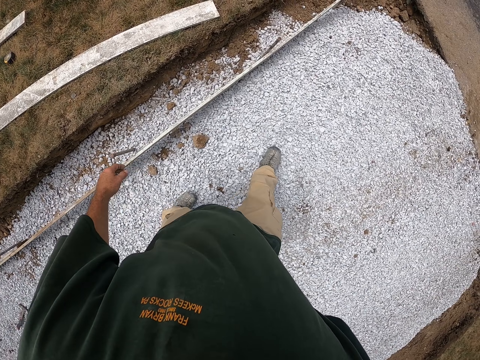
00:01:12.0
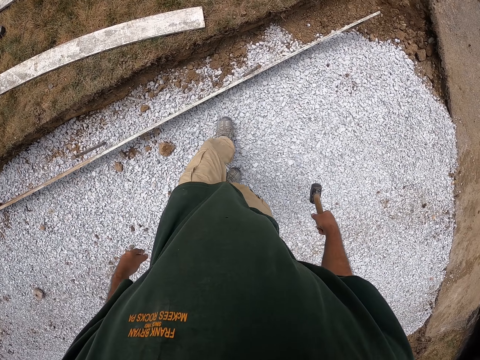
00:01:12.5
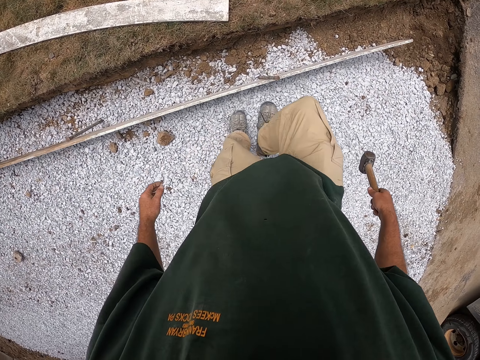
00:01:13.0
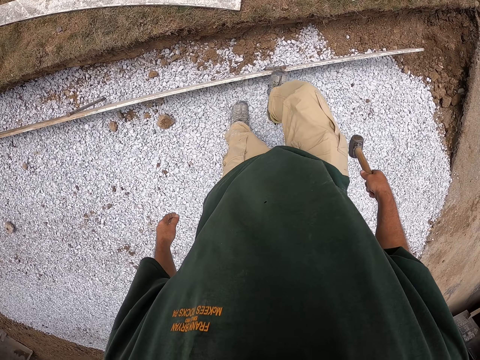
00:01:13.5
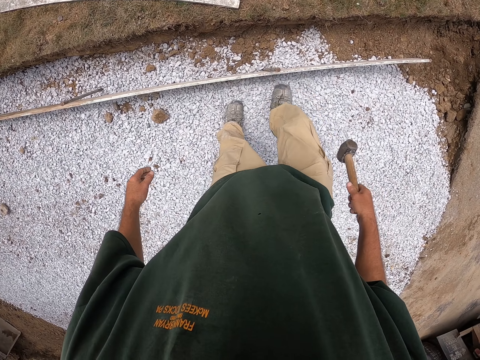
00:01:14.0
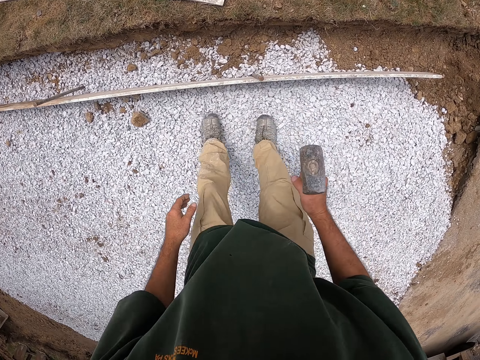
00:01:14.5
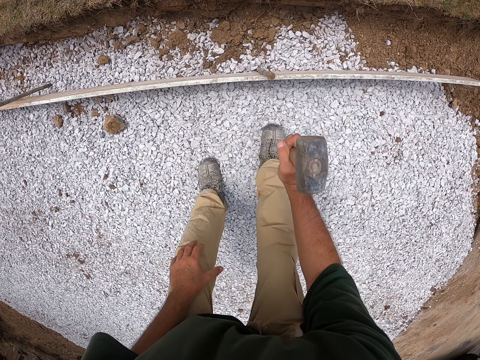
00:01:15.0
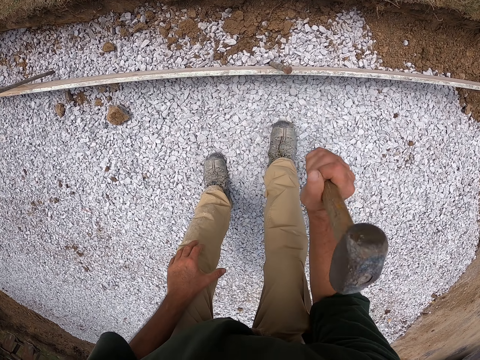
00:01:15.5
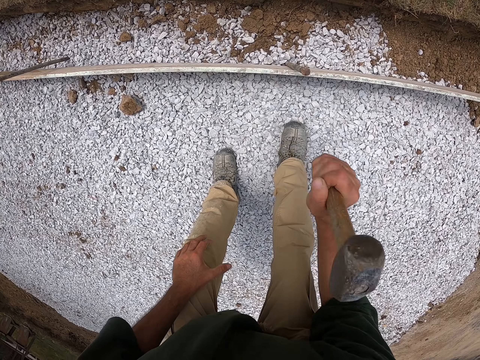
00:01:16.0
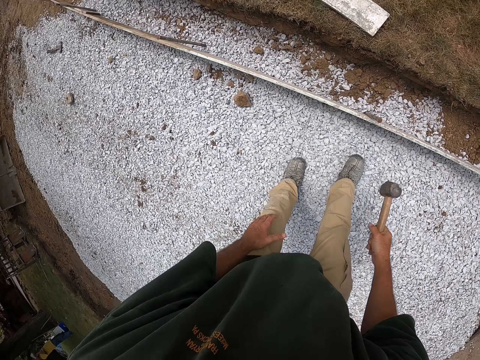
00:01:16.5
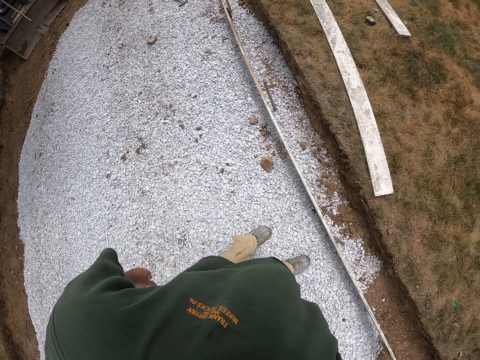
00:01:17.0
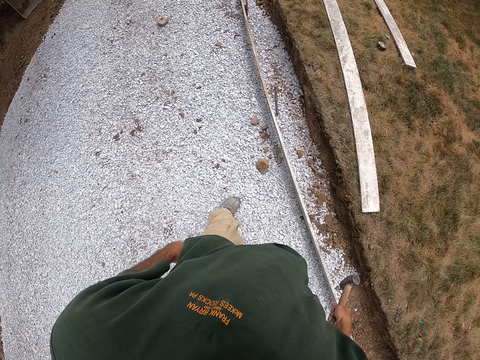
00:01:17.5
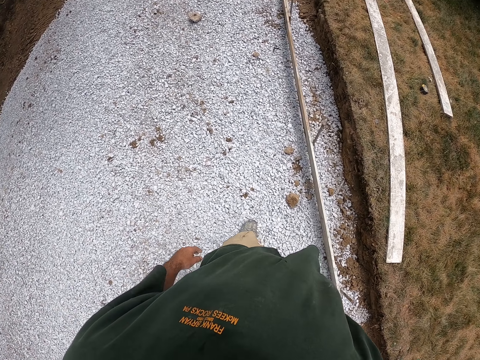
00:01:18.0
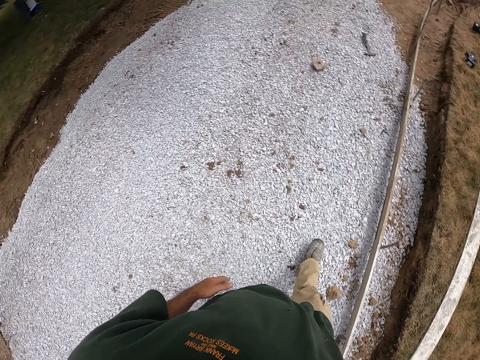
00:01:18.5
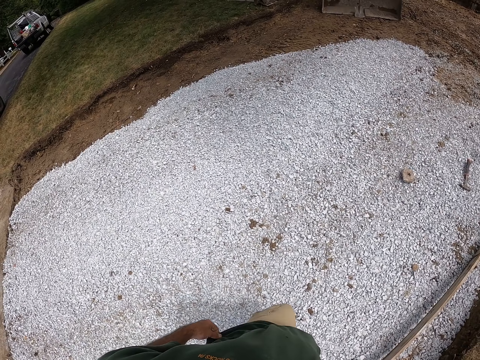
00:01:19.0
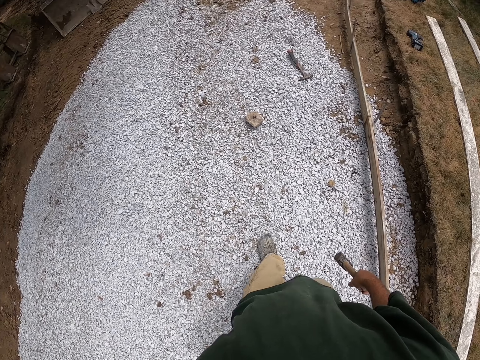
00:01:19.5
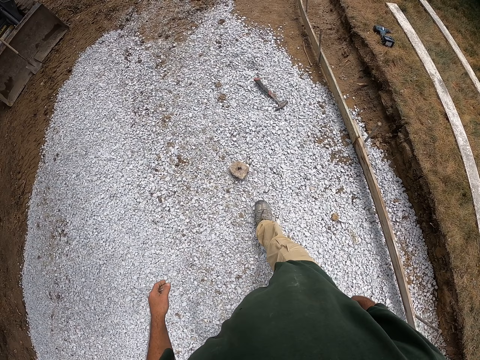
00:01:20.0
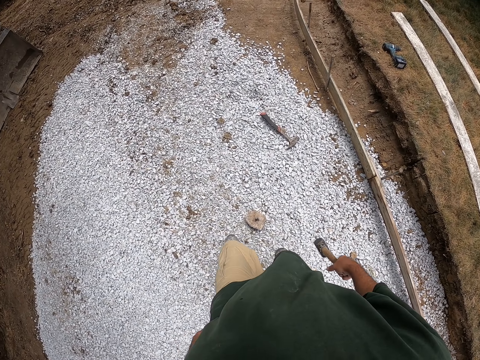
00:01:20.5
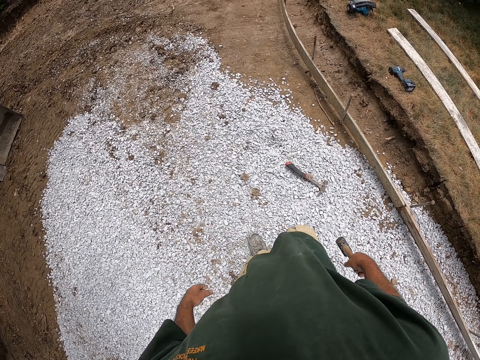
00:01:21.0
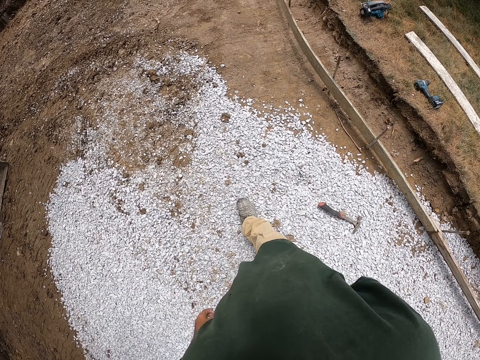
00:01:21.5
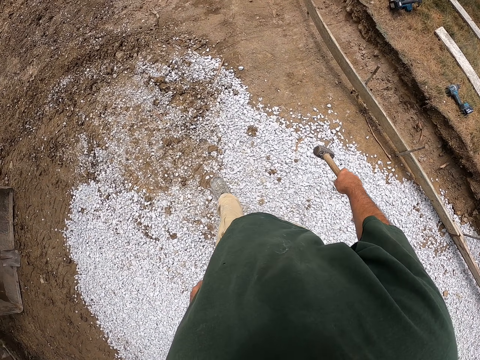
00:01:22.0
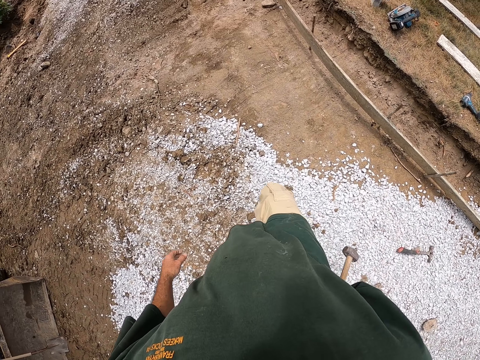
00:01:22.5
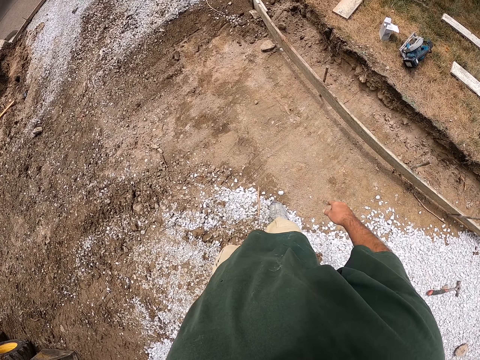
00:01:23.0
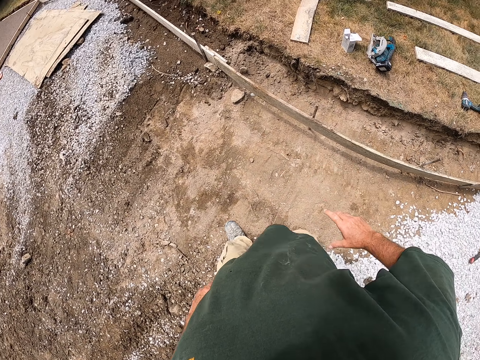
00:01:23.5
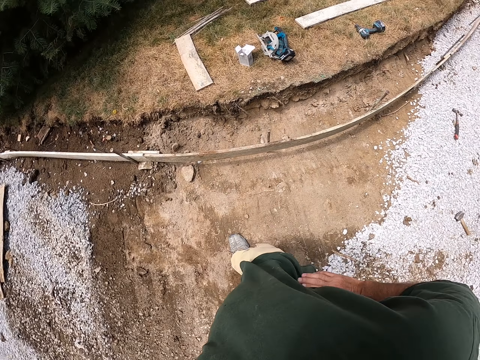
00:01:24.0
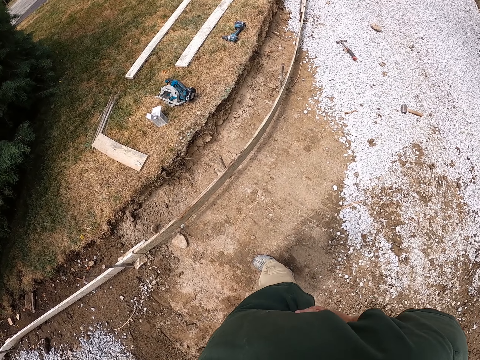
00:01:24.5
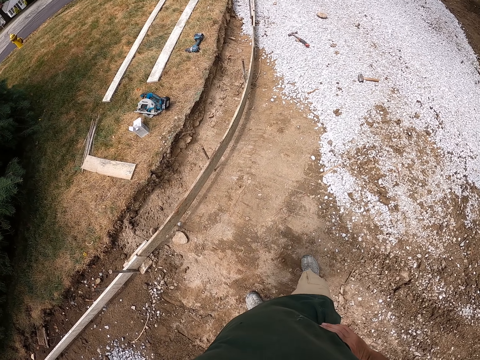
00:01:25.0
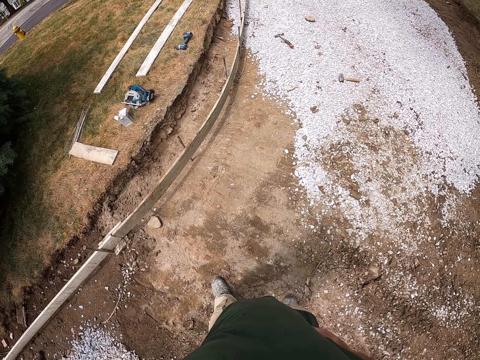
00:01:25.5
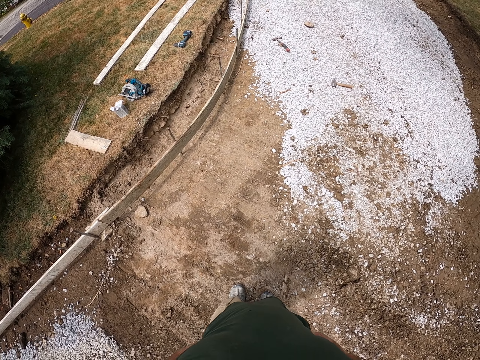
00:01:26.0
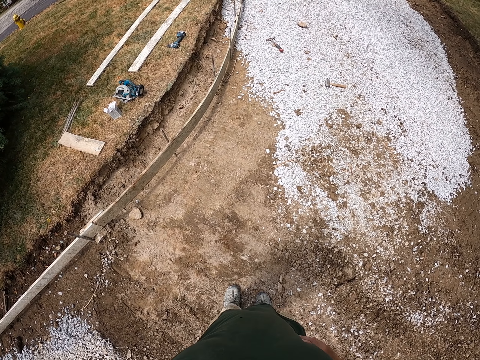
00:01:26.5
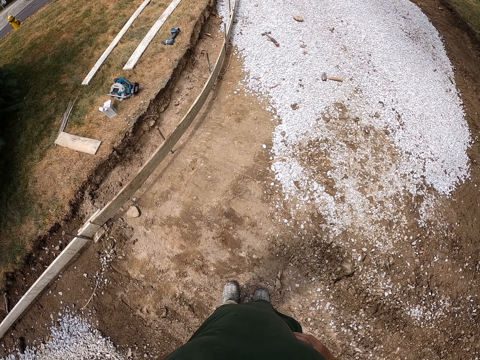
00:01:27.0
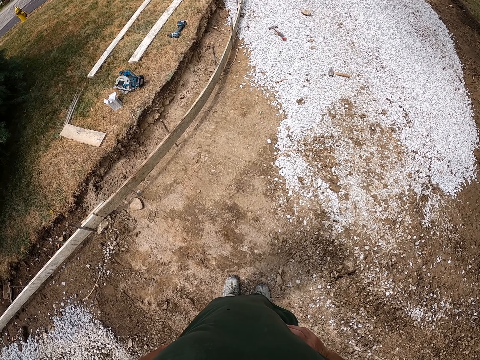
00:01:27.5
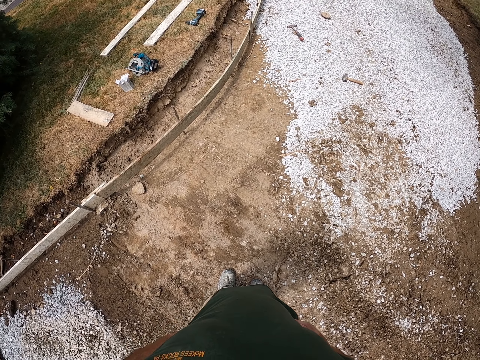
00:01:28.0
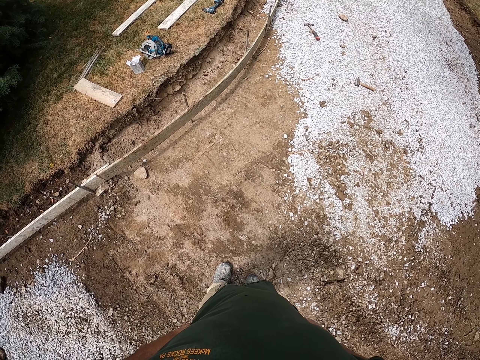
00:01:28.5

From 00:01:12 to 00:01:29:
The camera wearer adjusts the iron rod with the right leg. He knocks the wood. He hits the iron rod with the hammer. He bends down. He stands up and walks around the compound. He drops the hammer on the ground. He holds his waist. He looks around the compound. He looks at the road.

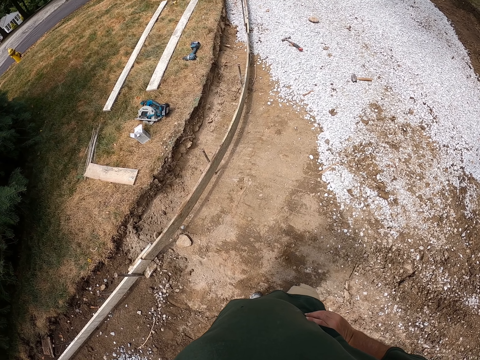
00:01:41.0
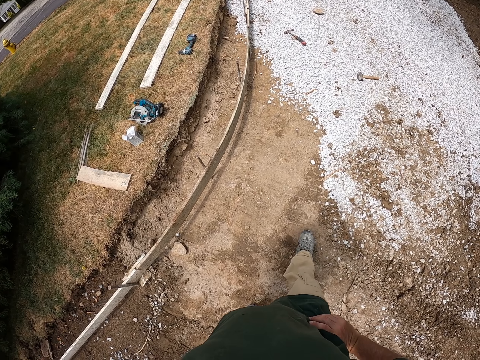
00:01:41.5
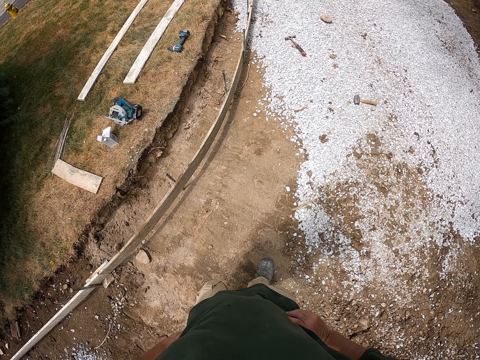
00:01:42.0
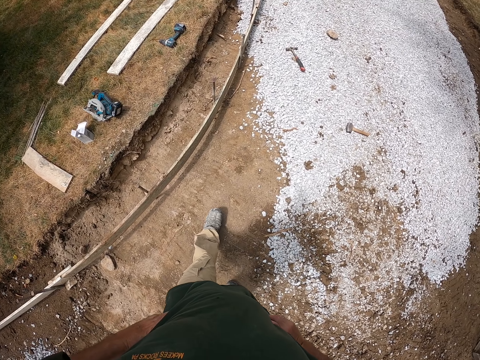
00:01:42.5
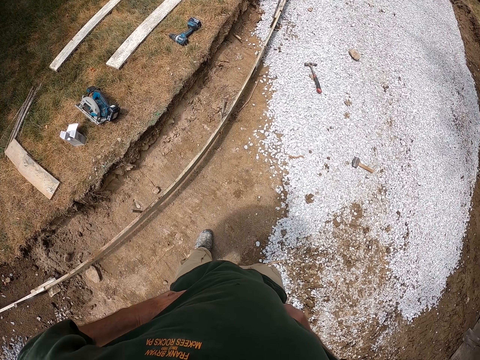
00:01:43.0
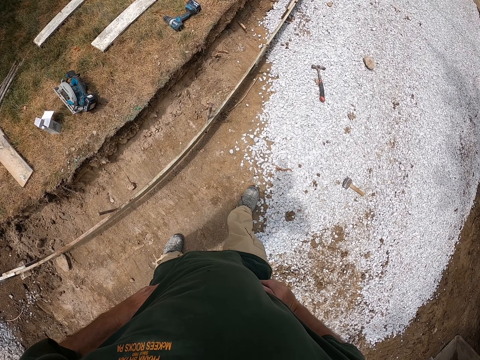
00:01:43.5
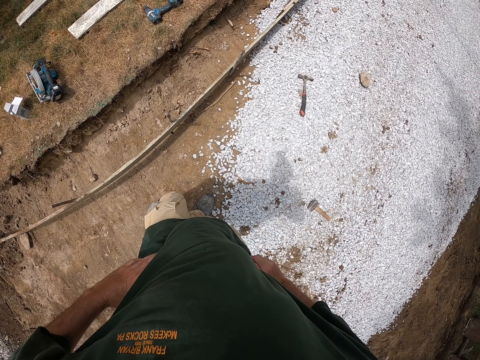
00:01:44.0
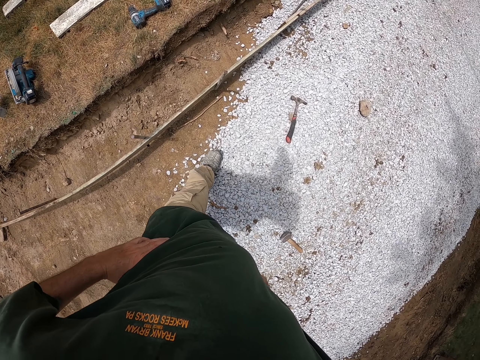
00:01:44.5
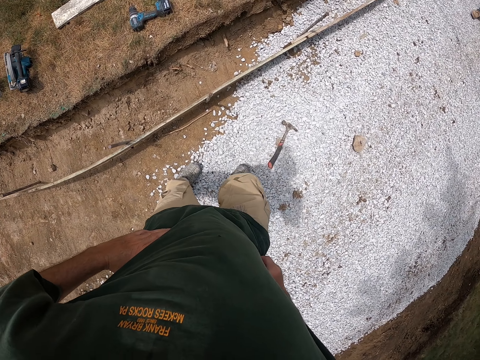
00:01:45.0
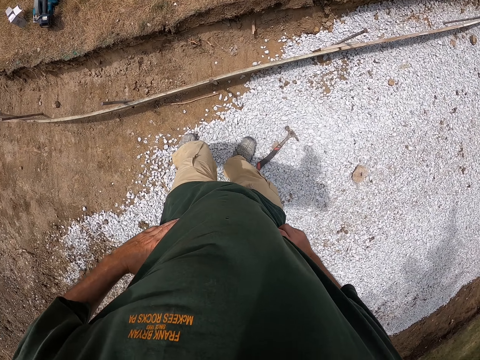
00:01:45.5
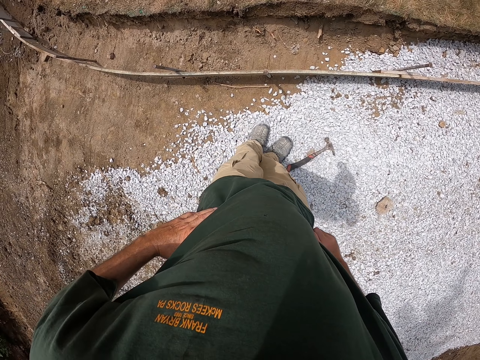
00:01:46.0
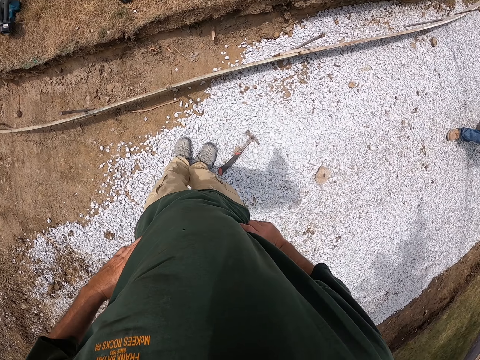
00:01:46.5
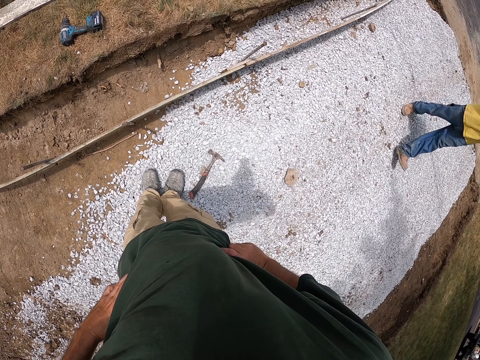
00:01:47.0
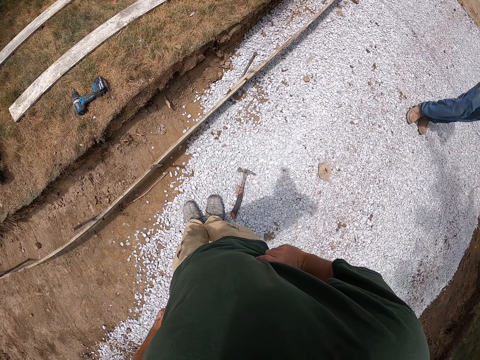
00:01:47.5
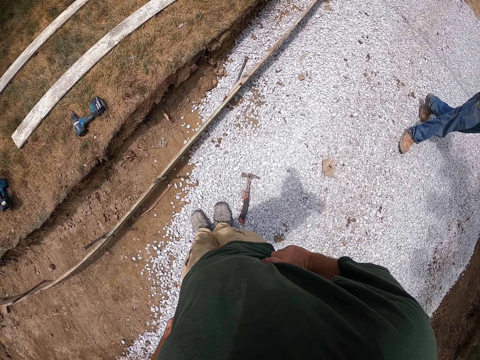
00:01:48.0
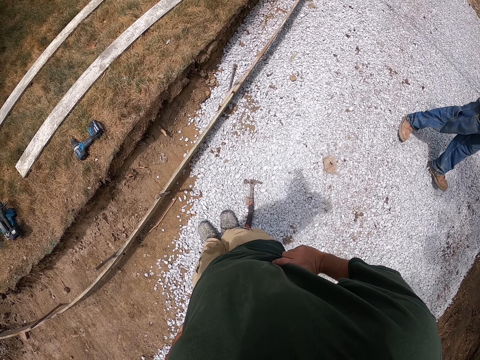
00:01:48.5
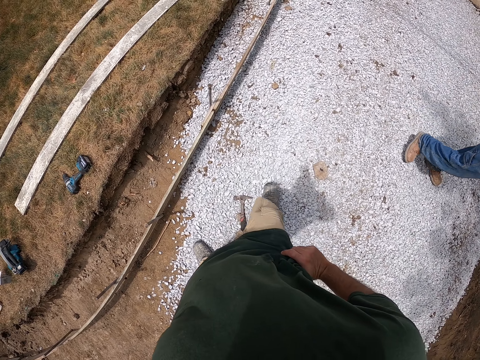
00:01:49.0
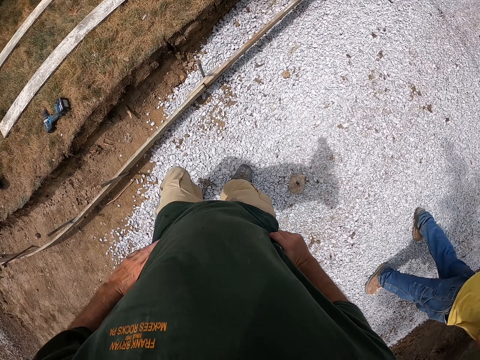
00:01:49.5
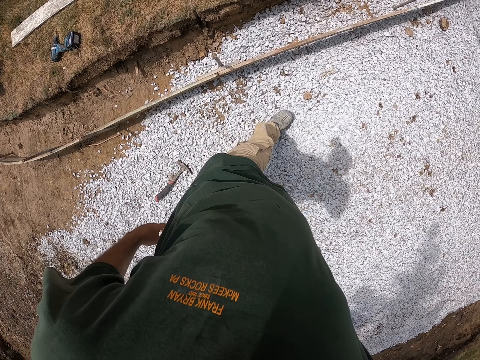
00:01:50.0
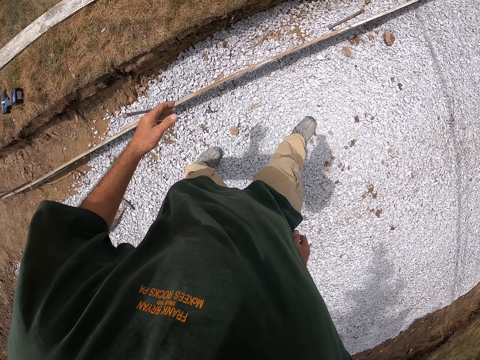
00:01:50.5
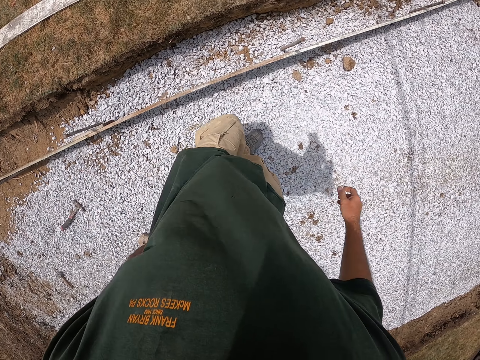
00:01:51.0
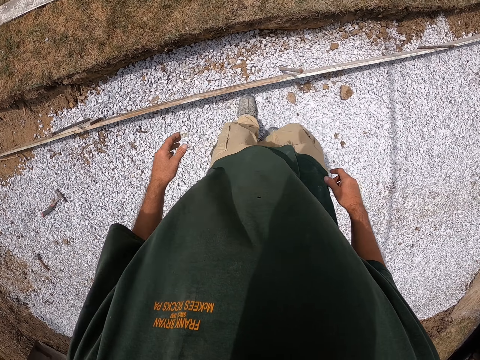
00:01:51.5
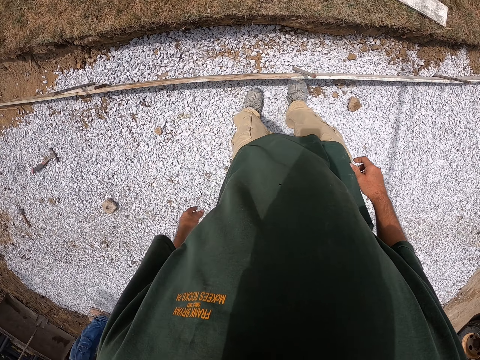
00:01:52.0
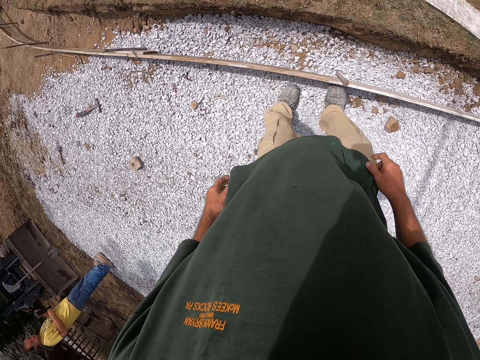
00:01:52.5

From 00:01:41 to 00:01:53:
The camera wearer walks around the compound. He looks around the compound. A man walks around the compound. The camera wearer walks around the compound. He knocks the wood with his foot. He steps on the wood.
